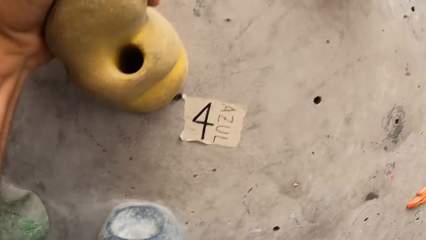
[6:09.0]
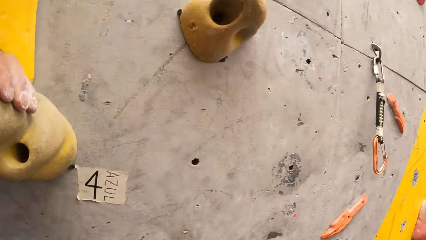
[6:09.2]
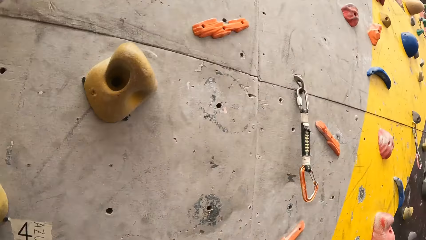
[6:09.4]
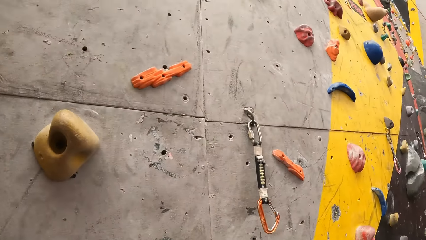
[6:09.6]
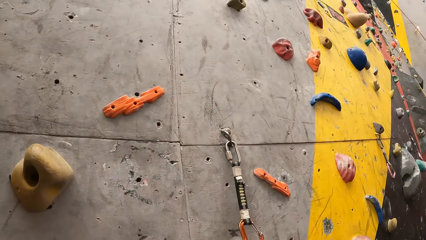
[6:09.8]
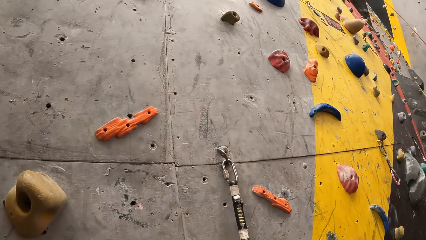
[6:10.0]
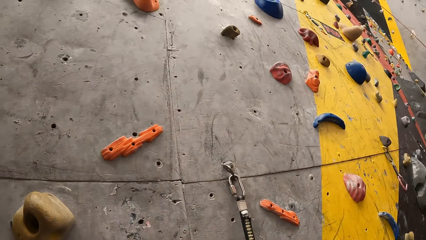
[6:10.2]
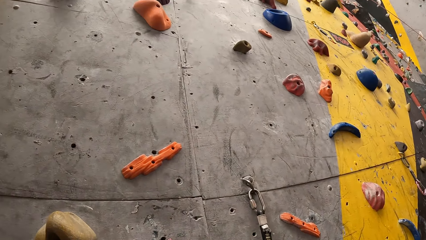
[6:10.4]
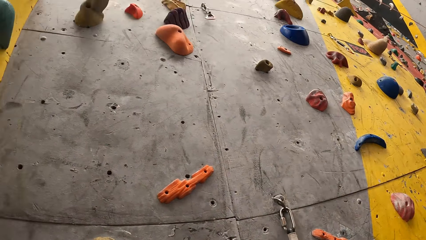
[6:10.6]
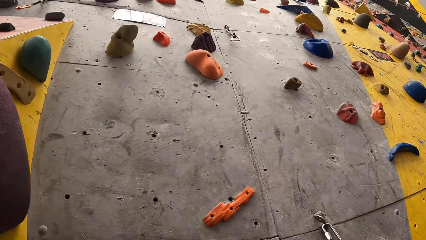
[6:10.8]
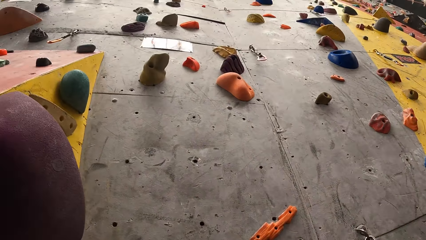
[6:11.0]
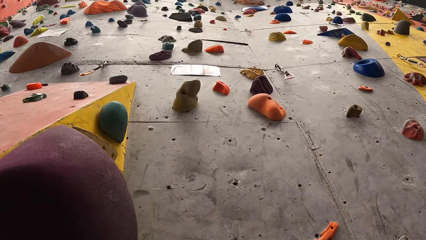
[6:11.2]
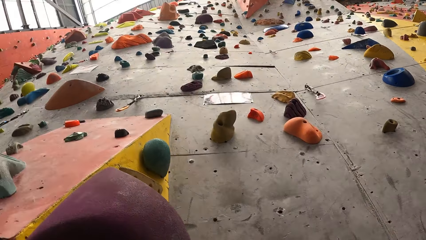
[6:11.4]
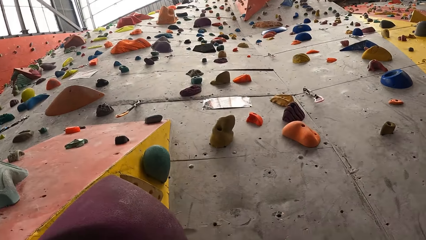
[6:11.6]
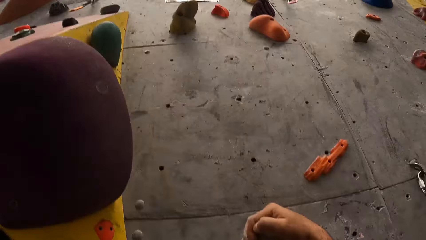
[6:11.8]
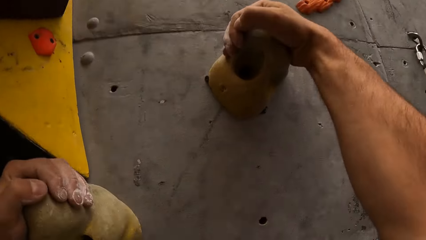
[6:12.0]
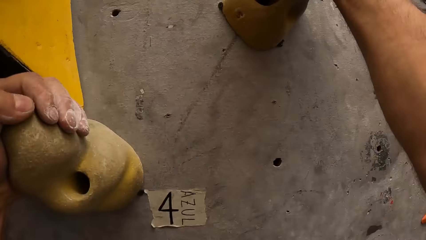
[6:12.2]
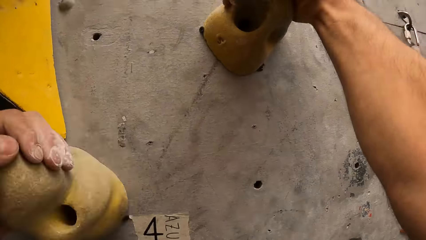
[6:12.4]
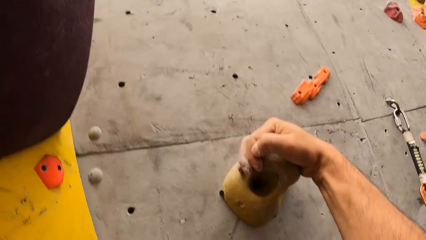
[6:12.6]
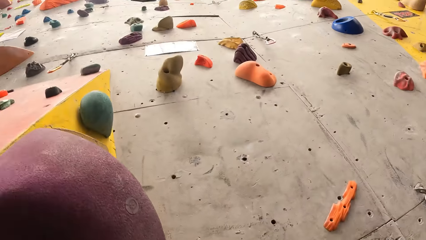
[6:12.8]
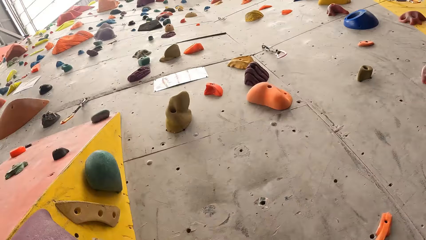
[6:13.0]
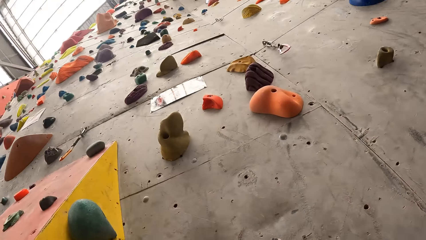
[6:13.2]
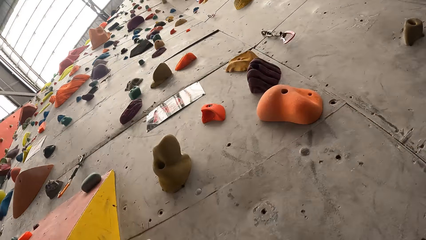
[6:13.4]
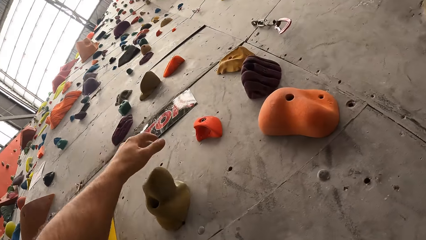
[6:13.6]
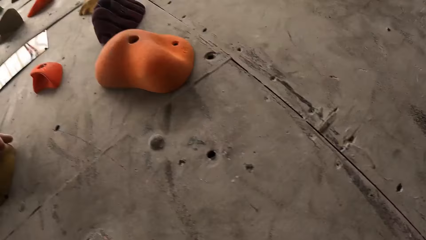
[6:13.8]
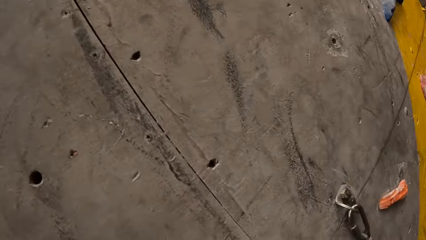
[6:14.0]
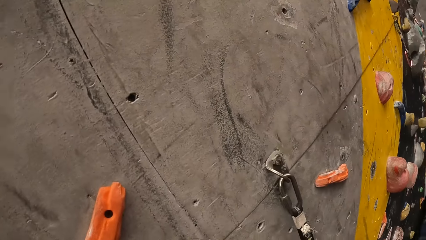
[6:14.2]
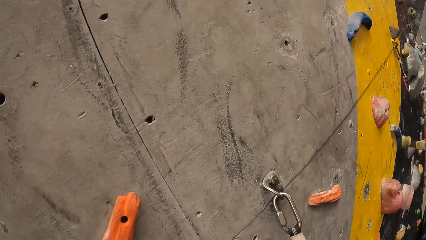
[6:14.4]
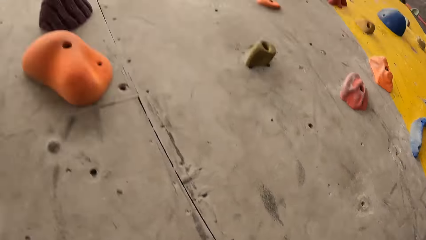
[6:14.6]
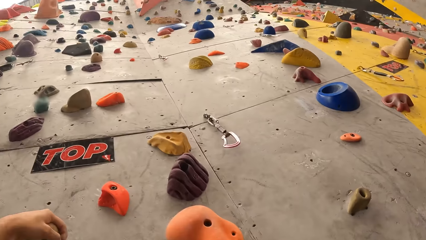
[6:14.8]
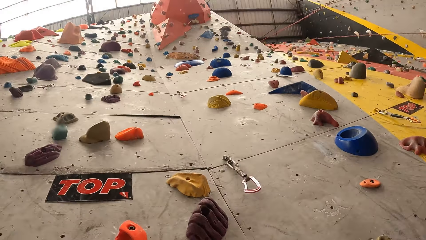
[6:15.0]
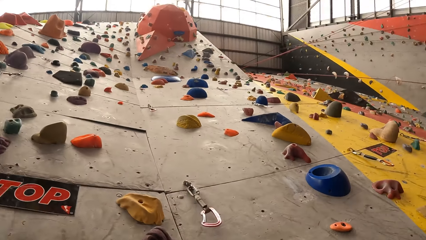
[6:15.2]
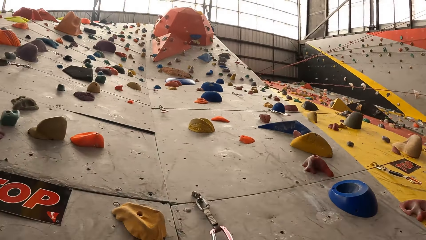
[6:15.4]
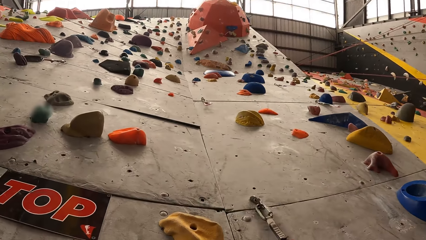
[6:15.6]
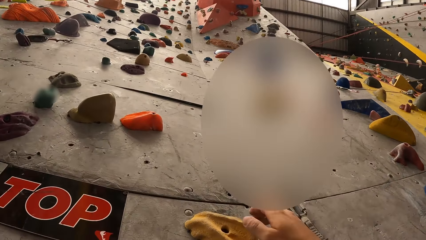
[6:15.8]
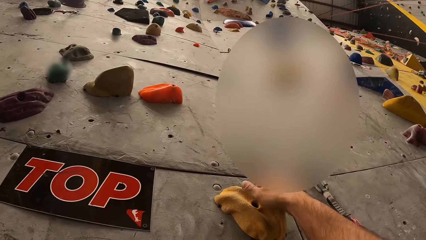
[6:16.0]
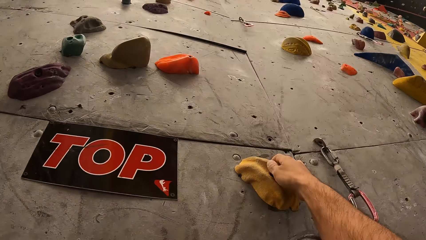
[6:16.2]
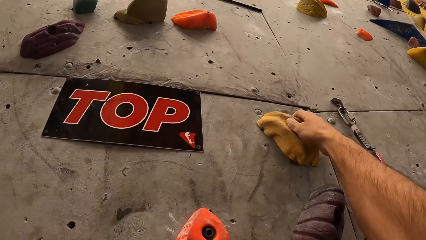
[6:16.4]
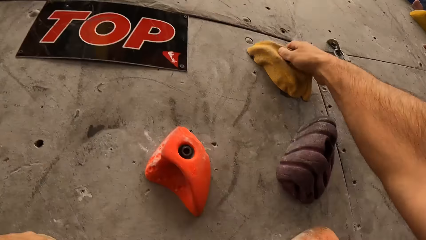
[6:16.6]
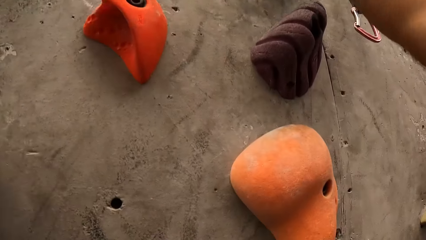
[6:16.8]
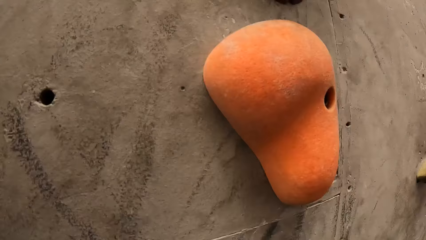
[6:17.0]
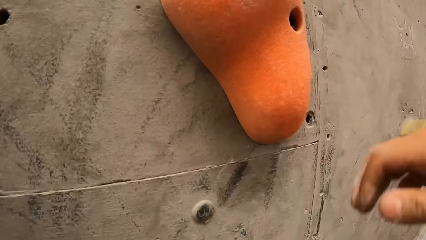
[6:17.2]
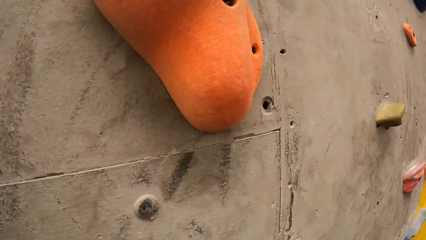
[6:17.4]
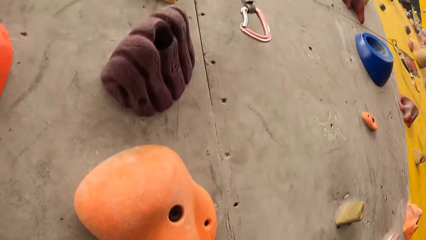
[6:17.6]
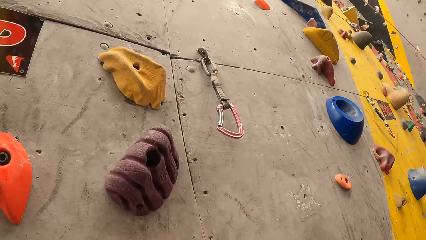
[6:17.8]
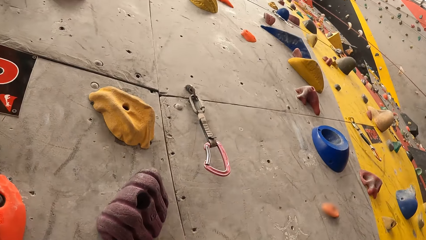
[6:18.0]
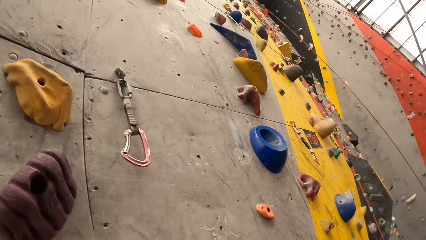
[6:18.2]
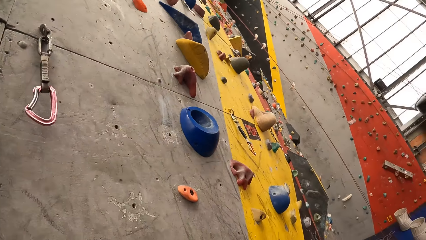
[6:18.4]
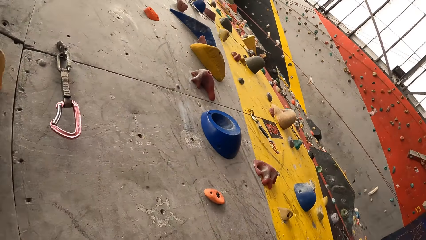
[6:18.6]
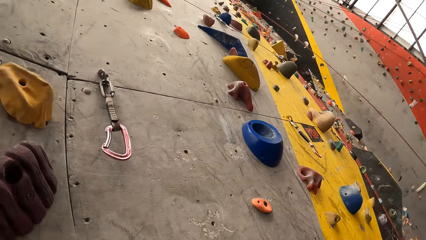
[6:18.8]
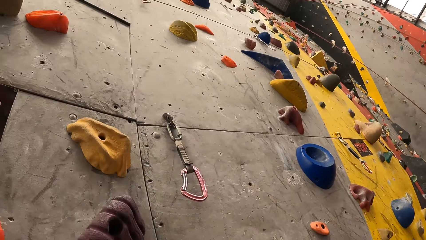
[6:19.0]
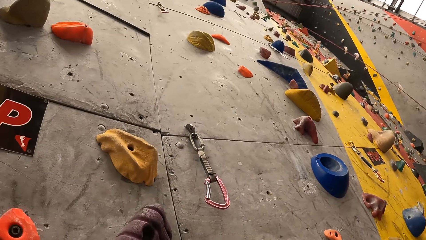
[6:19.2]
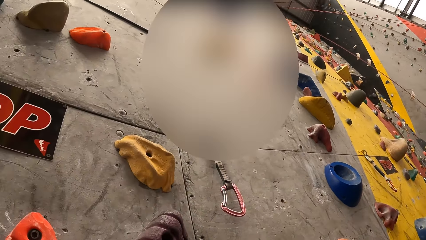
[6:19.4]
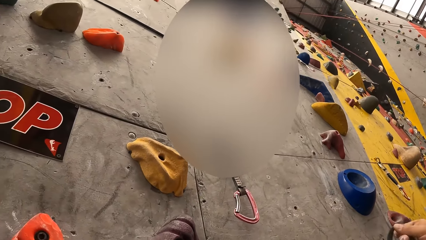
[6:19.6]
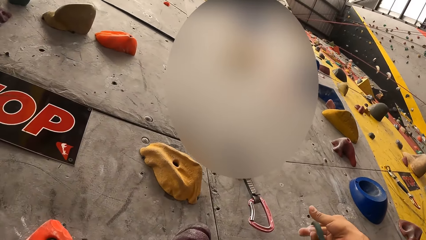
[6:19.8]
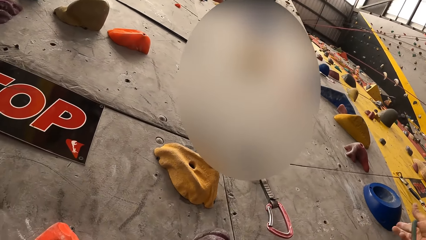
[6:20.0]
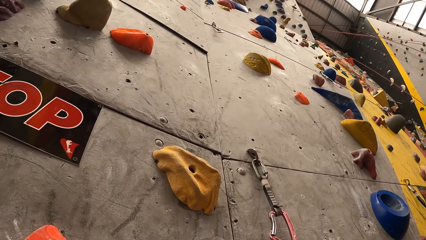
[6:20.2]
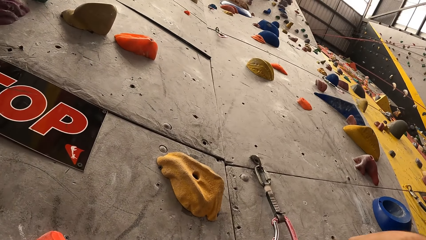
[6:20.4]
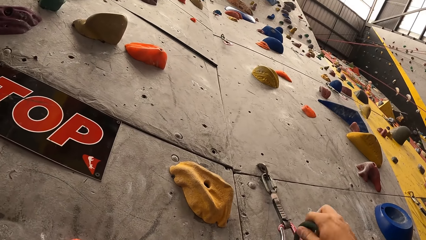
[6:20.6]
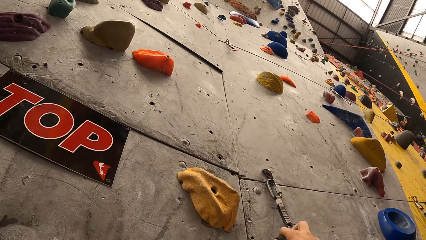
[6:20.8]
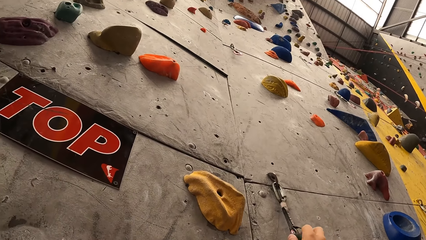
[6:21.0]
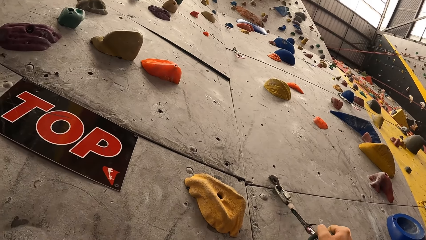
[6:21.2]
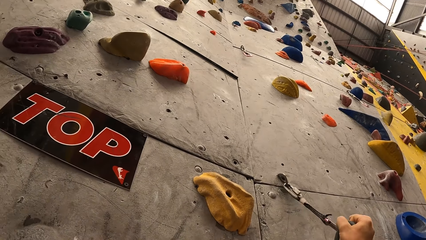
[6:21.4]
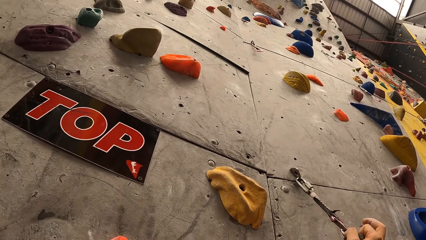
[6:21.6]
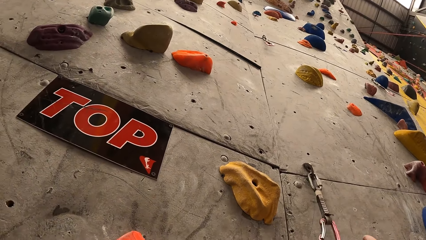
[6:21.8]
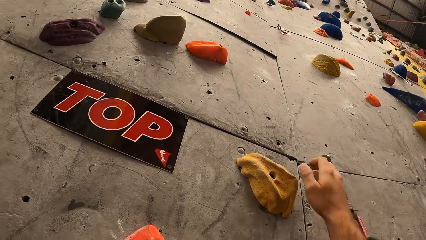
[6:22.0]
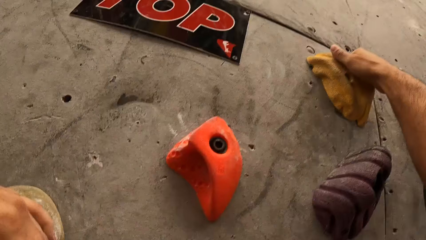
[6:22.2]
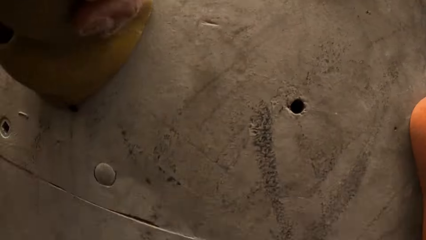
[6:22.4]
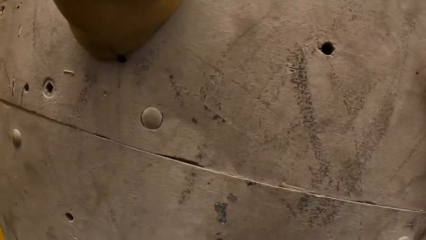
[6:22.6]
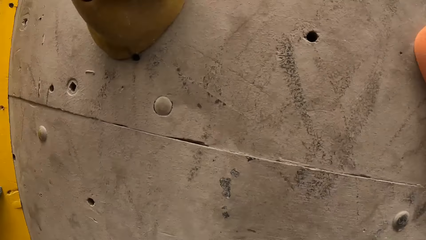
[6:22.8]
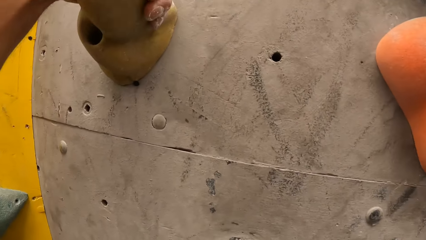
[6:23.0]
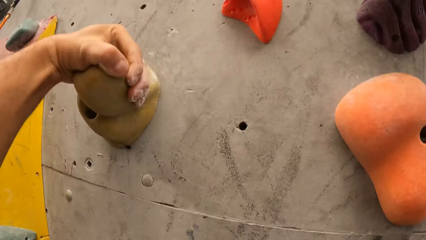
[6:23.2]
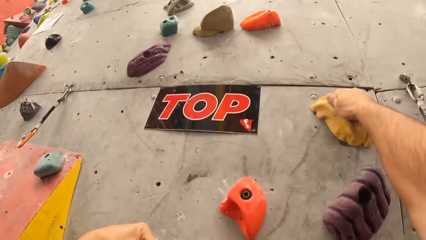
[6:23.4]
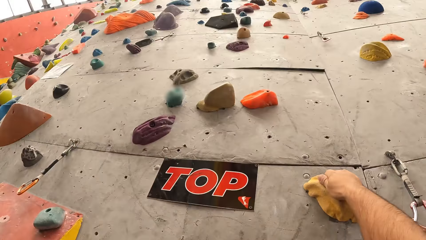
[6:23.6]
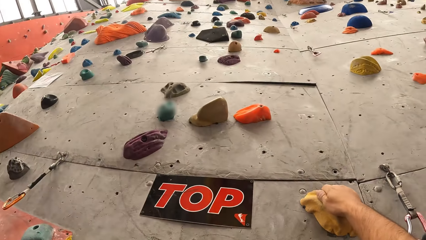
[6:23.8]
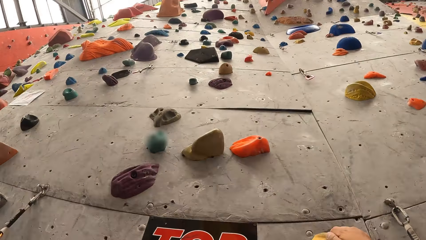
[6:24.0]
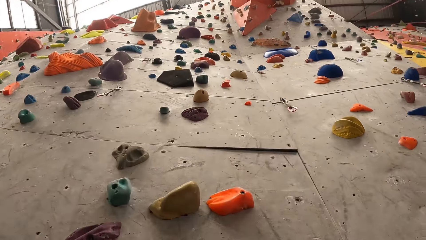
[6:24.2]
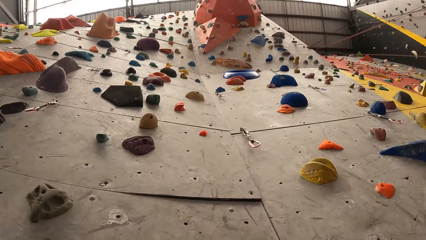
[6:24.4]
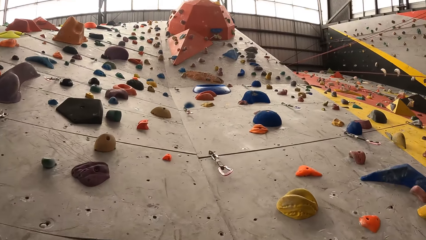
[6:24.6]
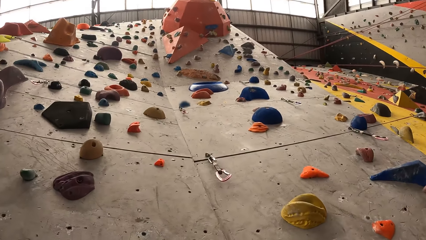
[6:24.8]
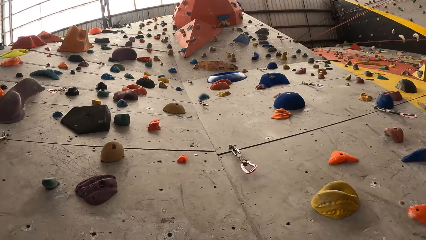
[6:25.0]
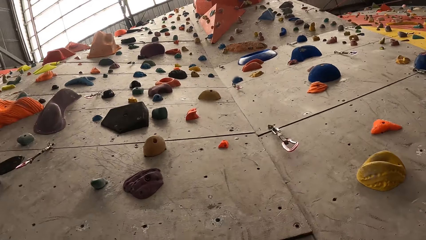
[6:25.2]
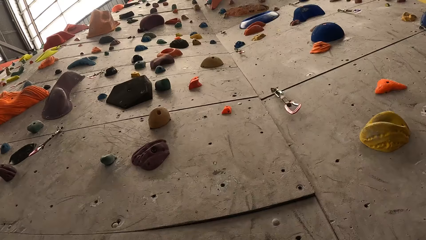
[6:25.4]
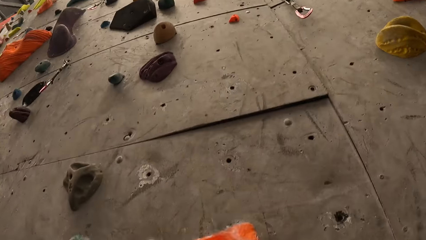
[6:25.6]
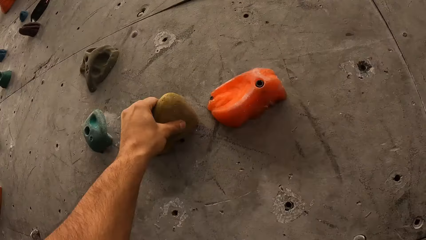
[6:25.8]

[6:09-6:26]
The camera wearer looks up the bouldering wall. They look down the bouldering wall. They look up the bouldering wall. They hold a climbing hold. They look down the bouldering wall. They look up the bouldering wall. They hold a climbing hold. They look down the bouldering wall. They look up the bouldering wall. They hold a climbing hold. They look down the bouldering wall. They look up the bouldering wall.
